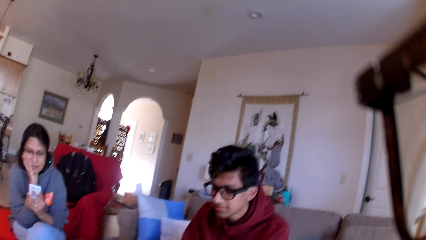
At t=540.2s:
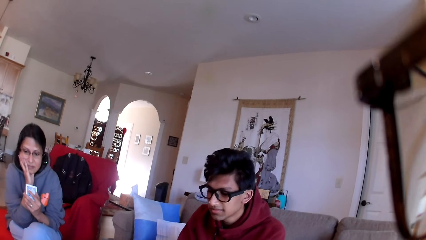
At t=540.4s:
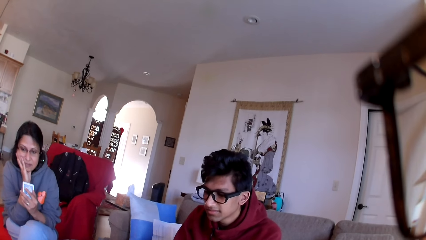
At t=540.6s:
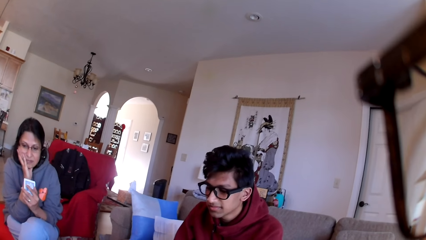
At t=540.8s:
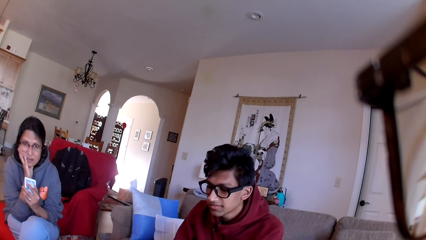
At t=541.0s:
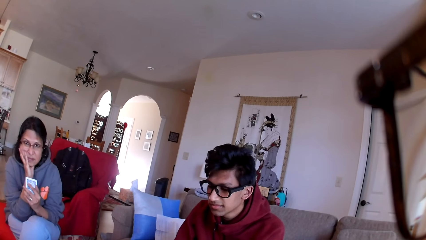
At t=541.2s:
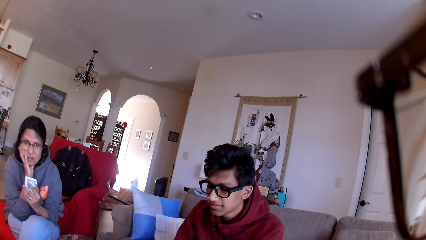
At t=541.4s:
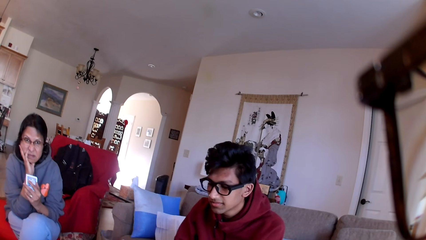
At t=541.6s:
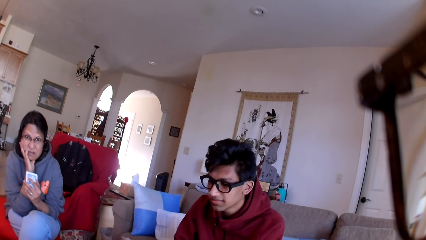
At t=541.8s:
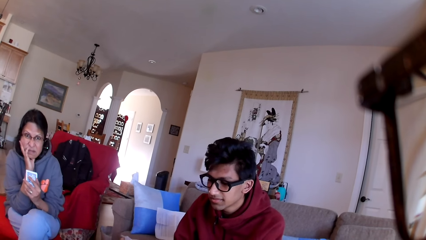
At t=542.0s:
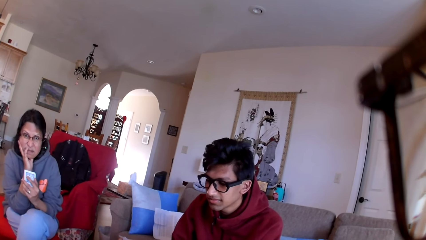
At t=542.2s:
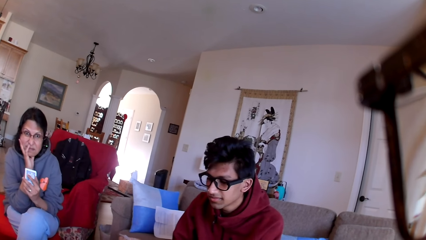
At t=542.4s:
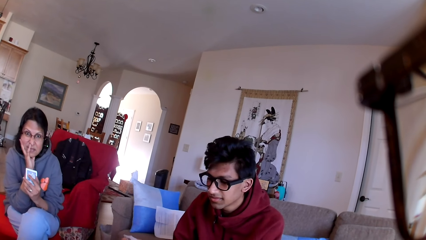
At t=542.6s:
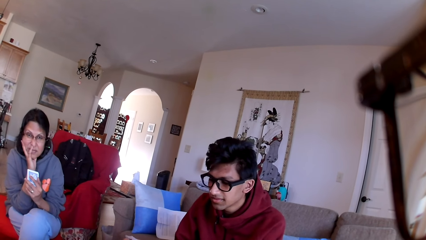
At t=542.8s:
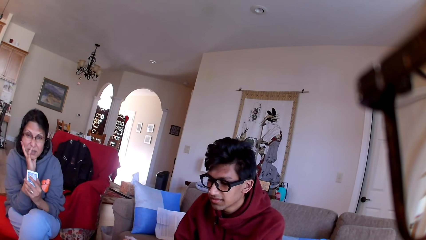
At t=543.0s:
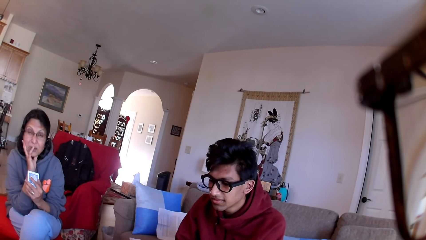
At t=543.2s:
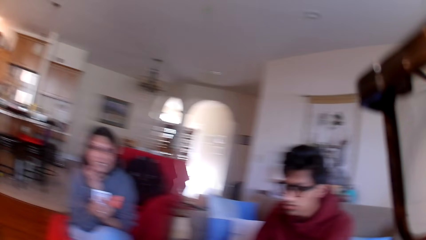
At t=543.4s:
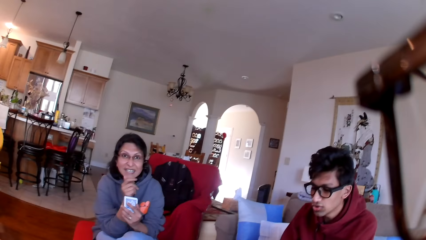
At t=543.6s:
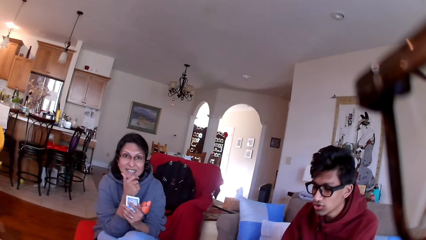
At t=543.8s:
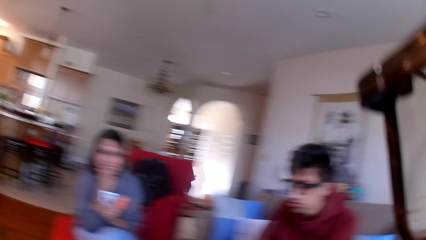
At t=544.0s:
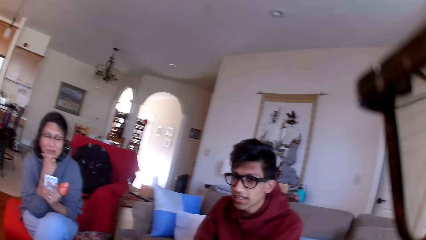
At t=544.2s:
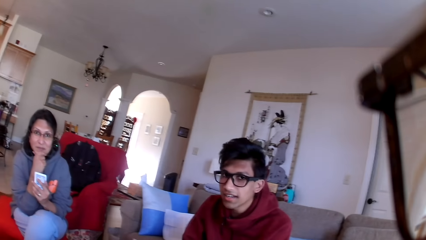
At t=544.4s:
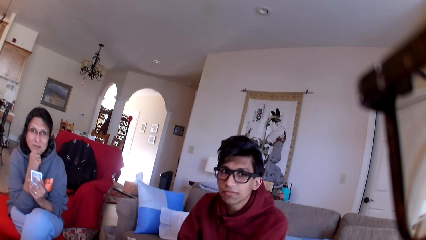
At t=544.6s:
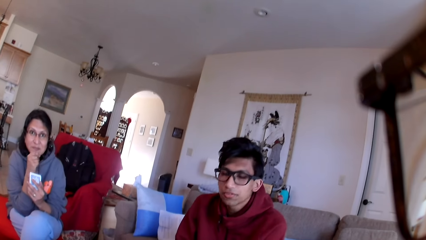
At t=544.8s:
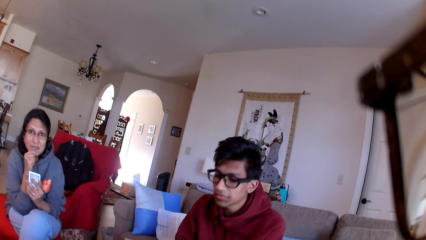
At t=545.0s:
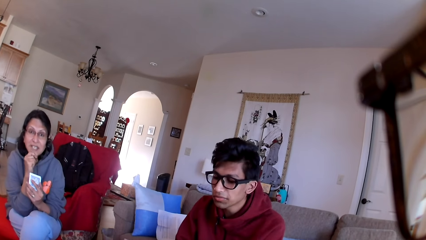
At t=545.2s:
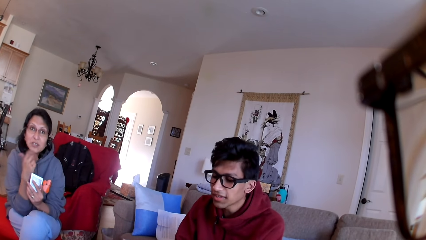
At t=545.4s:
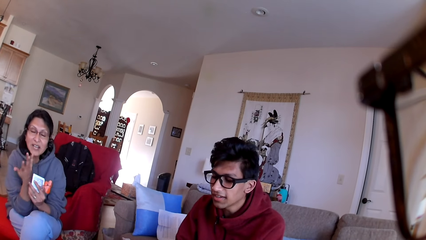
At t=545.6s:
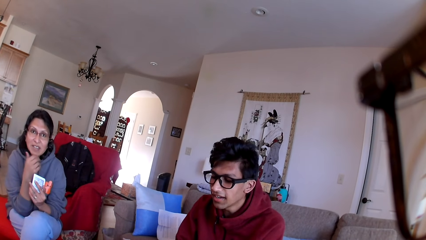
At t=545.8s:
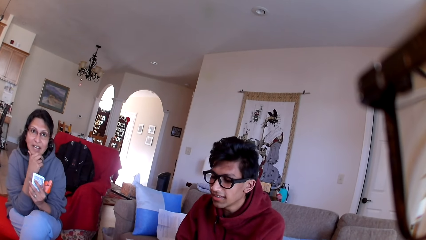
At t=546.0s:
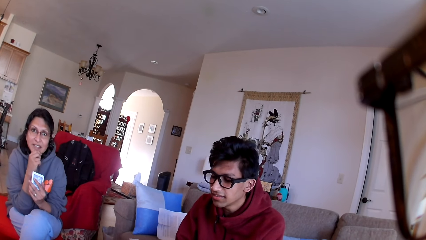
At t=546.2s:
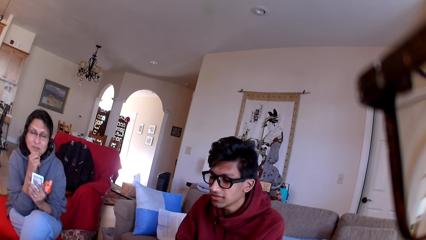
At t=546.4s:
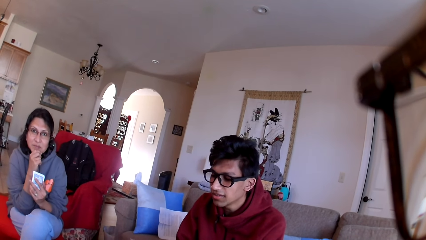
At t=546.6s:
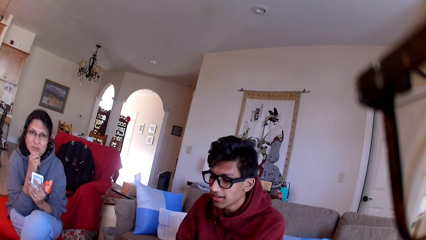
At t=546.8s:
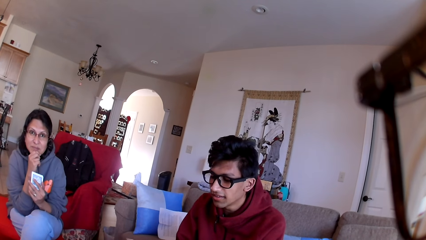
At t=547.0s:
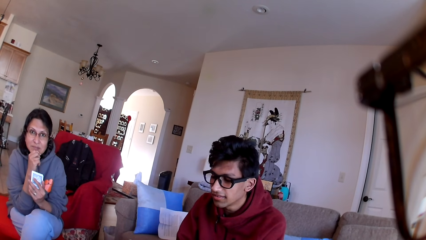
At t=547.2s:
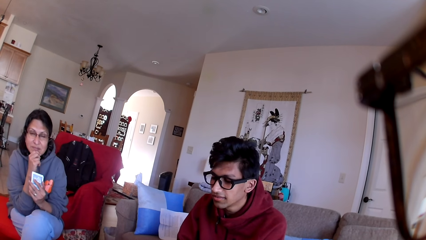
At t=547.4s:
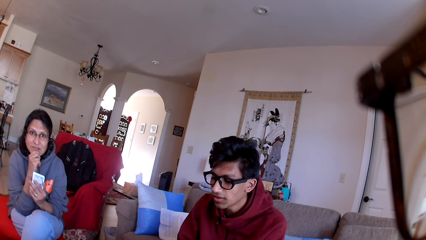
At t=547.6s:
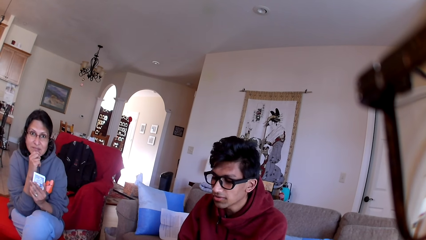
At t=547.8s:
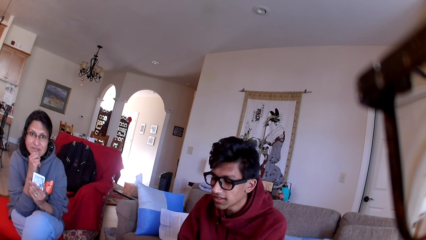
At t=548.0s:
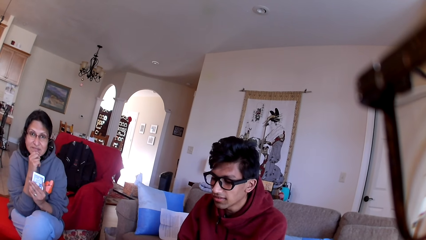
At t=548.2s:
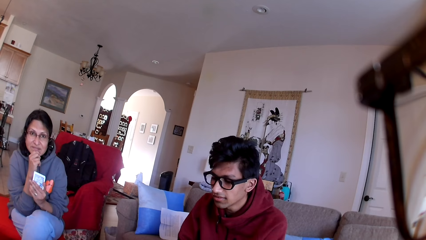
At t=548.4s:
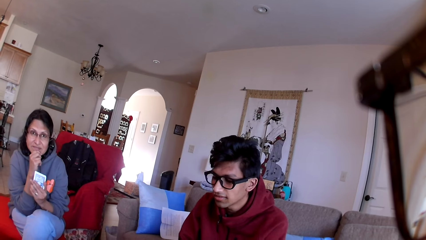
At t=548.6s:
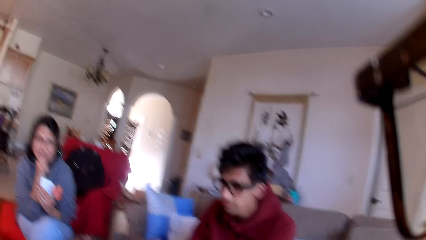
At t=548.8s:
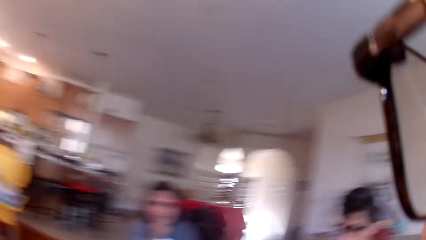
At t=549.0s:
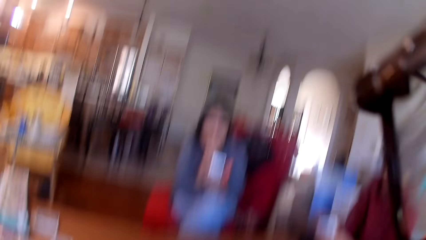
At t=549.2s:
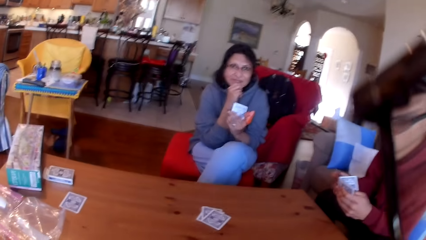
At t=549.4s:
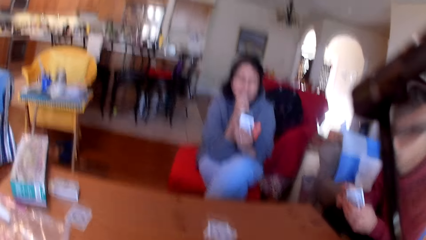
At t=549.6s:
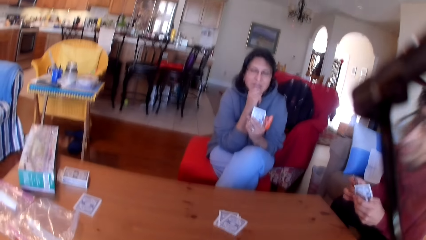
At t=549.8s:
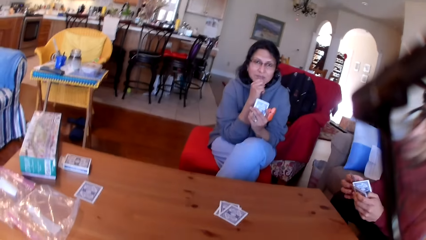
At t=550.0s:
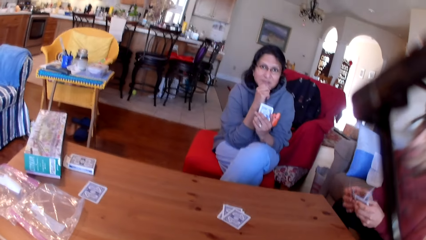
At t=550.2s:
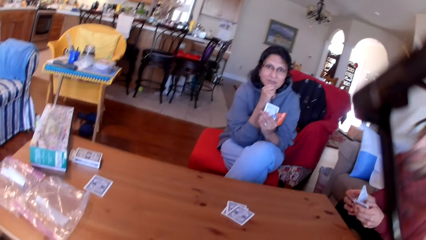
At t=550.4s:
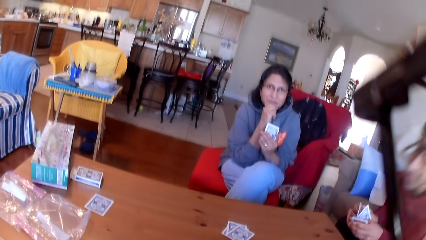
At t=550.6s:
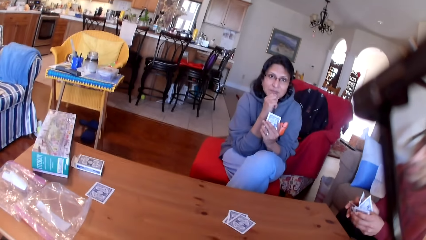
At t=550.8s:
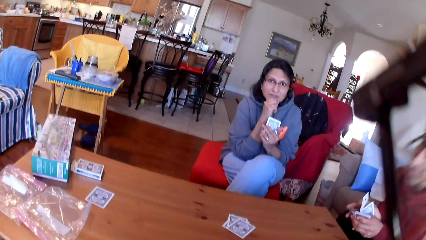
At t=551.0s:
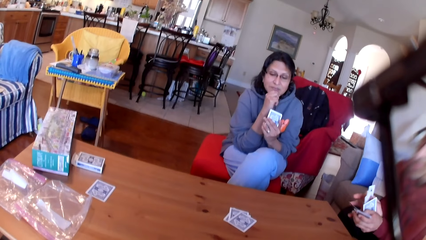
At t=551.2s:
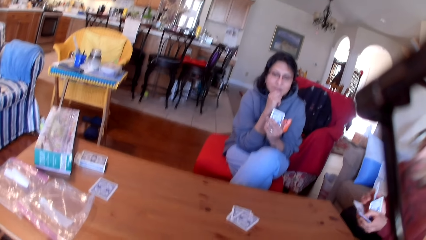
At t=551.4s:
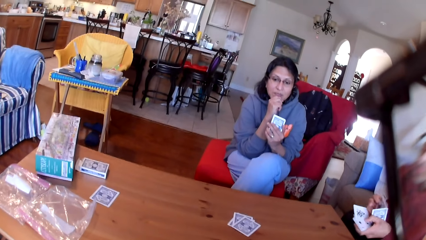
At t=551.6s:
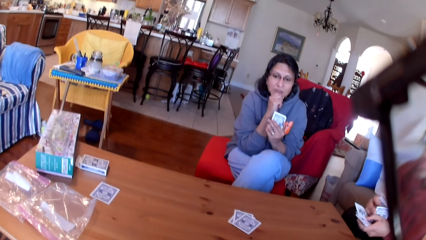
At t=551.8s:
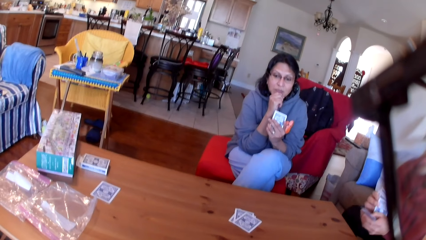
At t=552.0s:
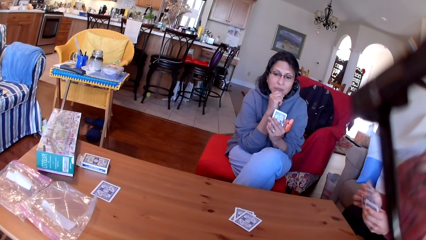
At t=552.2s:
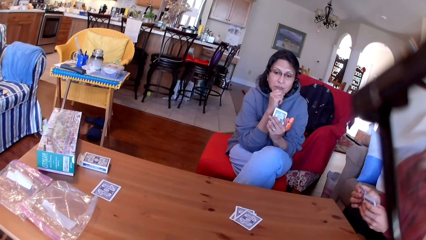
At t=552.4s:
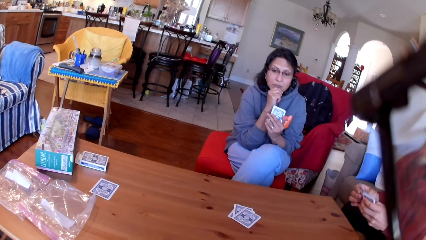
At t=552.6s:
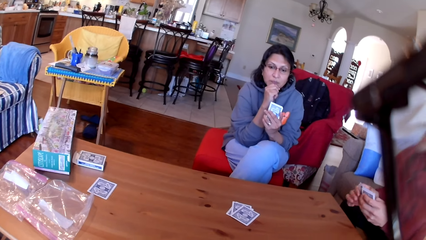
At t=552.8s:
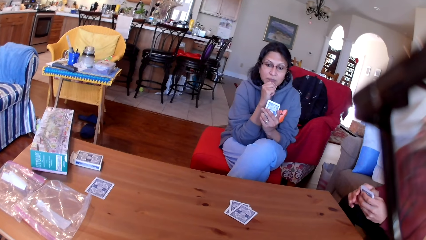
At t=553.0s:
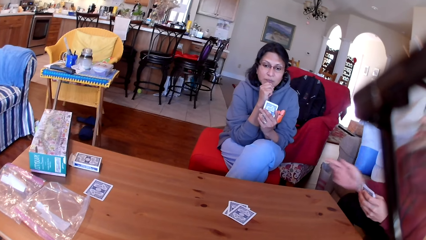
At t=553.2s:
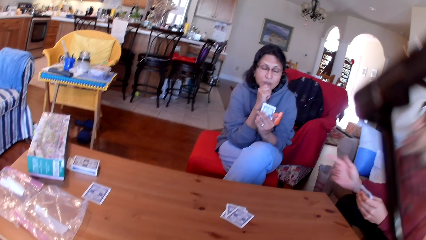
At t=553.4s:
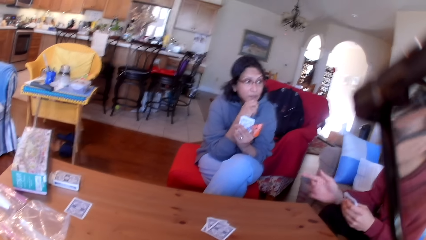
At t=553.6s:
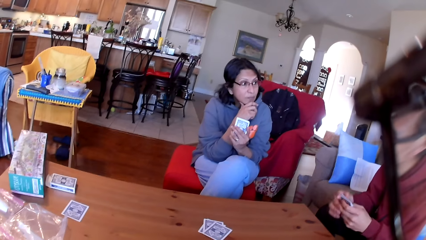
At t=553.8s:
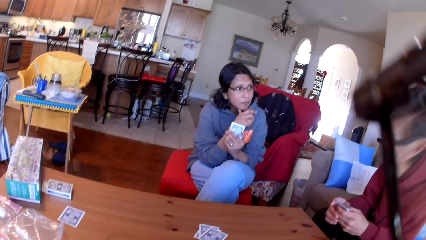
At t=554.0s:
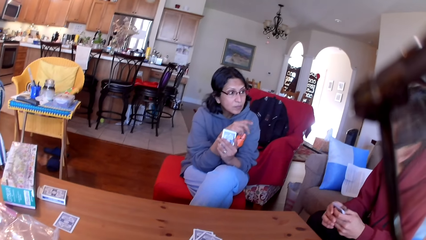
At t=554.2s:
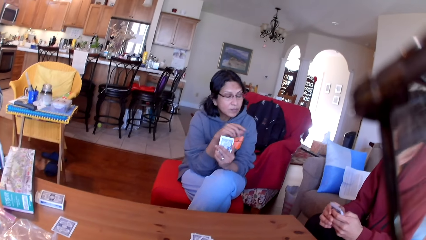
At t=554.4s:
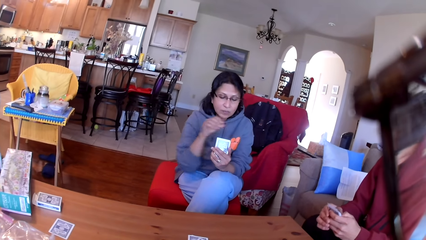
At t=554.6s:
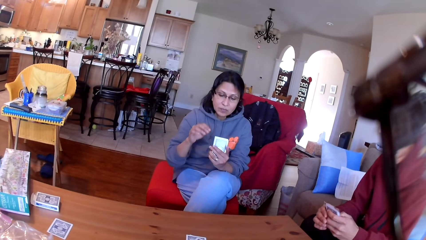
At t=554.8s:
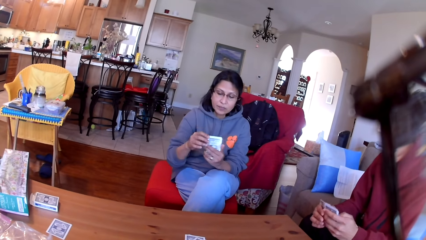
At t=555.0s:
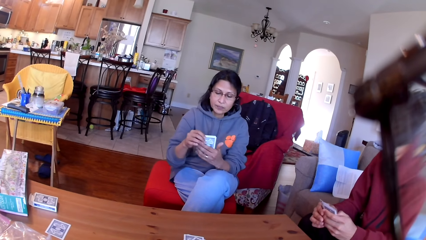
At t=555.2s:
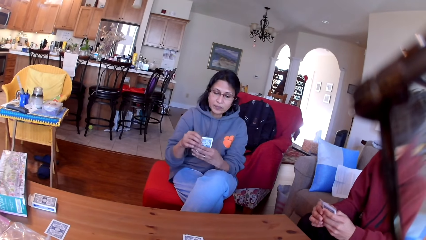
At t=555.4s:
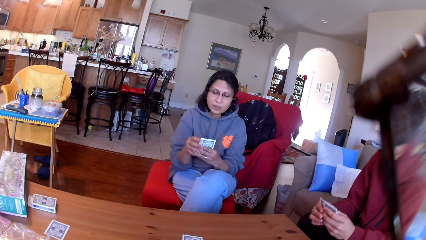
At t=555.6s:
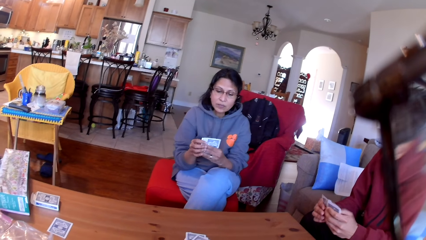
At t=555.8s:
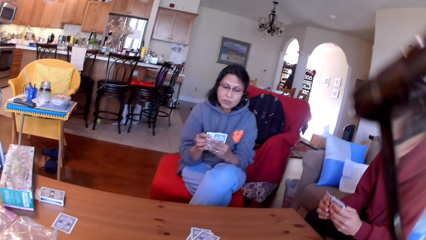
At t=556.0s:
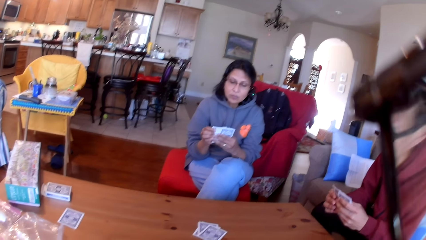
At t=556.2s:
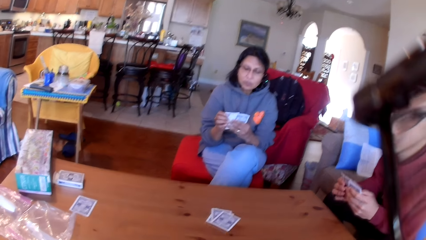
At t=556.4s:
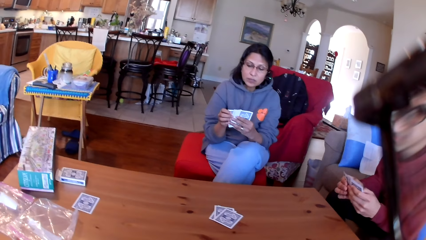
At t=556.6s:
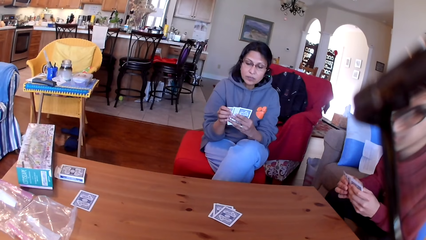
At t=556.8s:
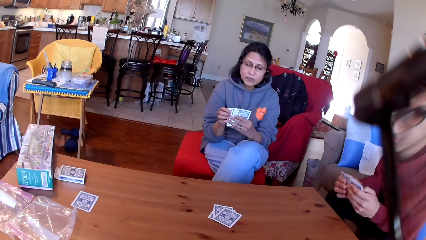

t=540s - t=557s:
The camera wearer stares at the cards on the table. A person moves the cards in his hands.
